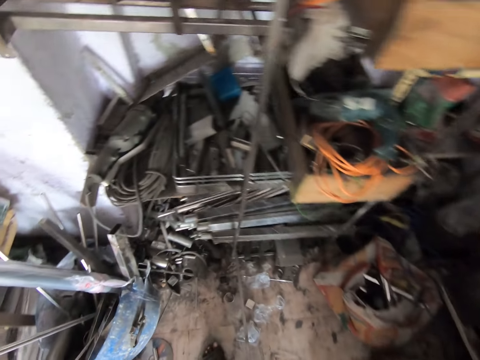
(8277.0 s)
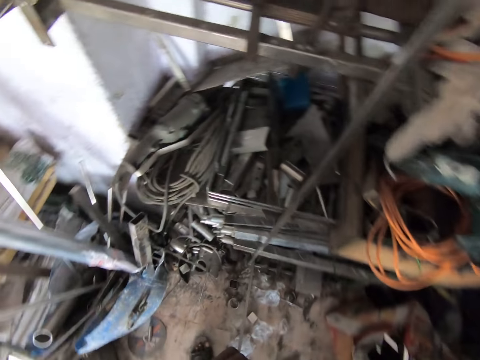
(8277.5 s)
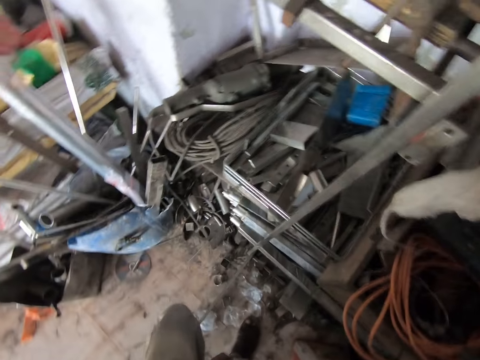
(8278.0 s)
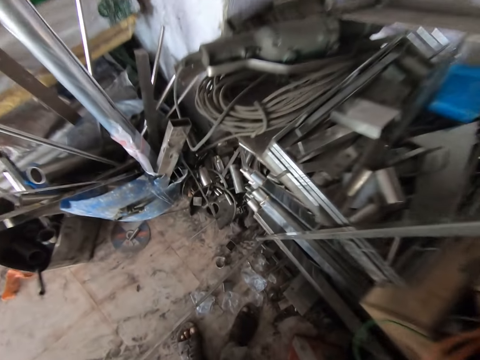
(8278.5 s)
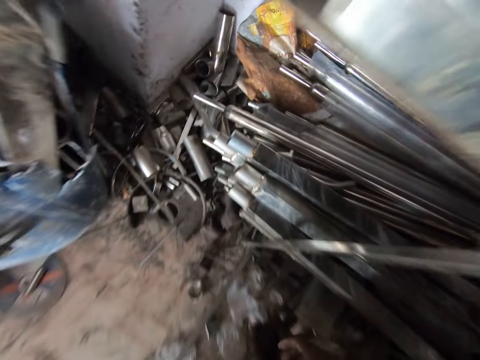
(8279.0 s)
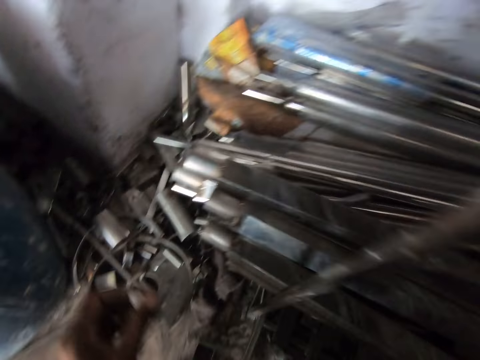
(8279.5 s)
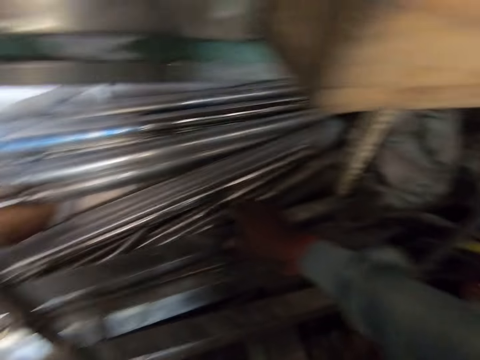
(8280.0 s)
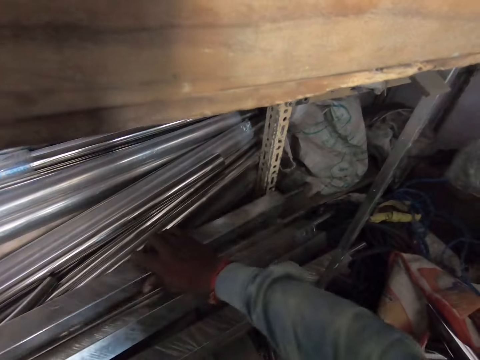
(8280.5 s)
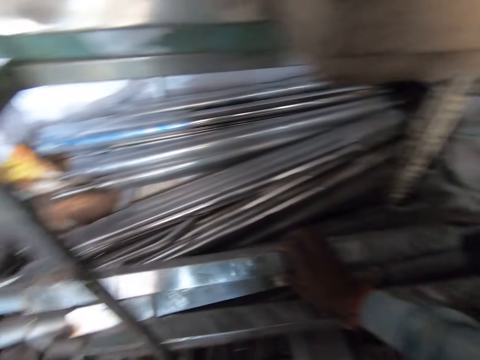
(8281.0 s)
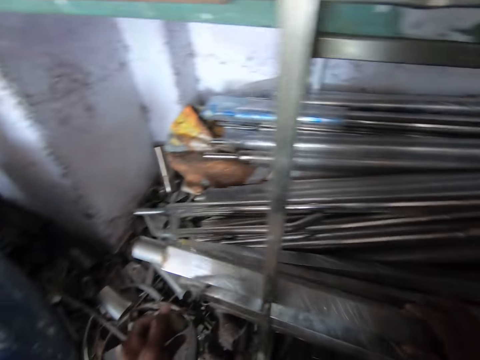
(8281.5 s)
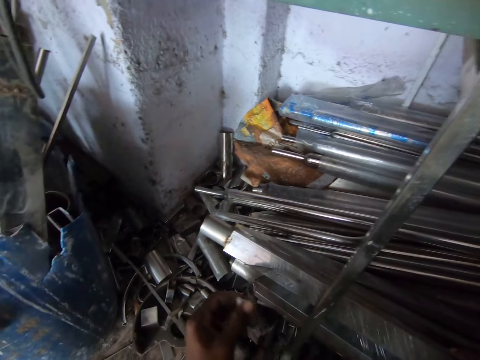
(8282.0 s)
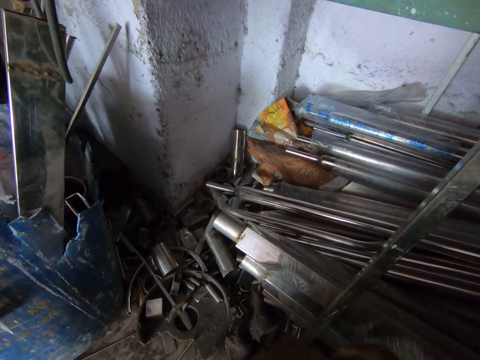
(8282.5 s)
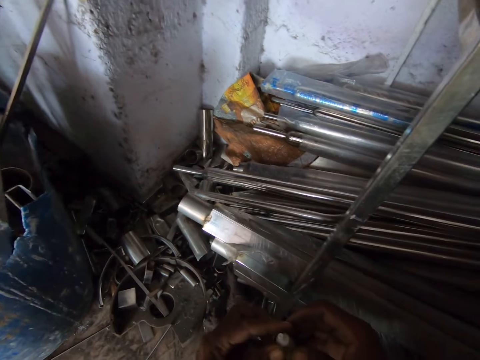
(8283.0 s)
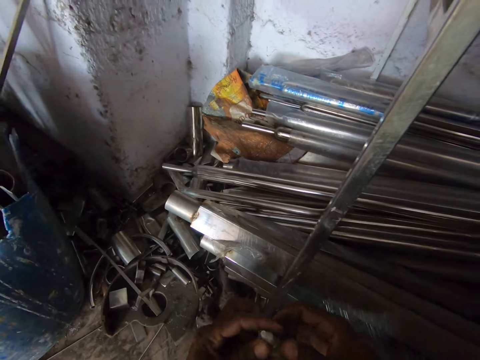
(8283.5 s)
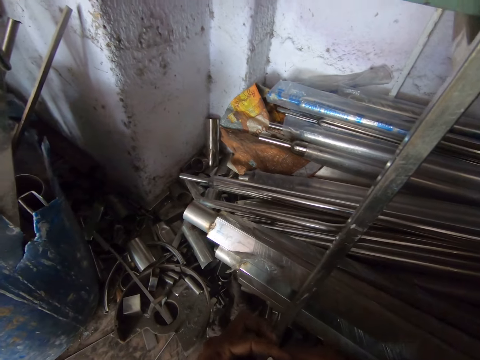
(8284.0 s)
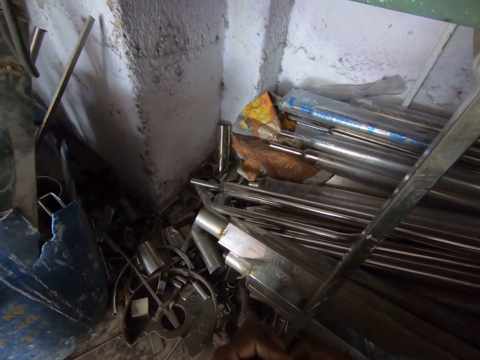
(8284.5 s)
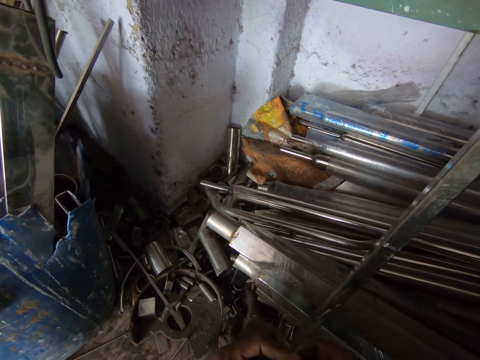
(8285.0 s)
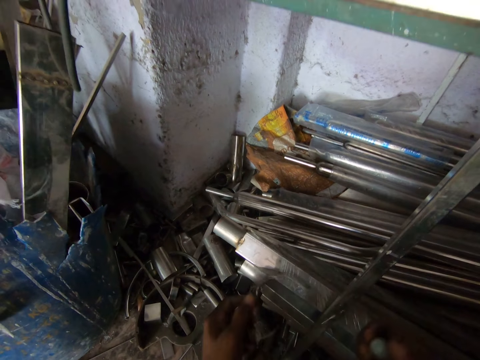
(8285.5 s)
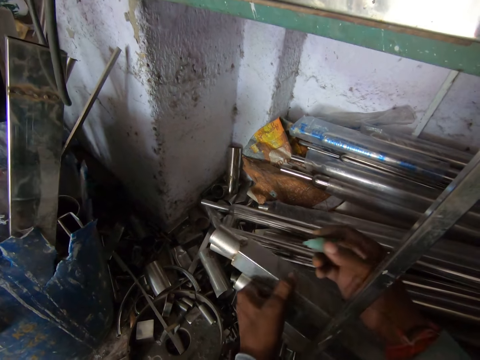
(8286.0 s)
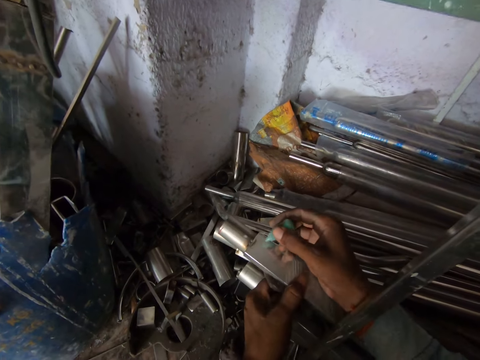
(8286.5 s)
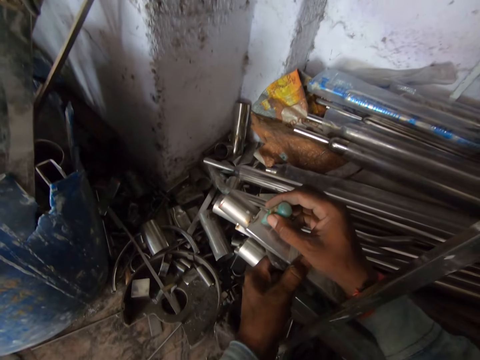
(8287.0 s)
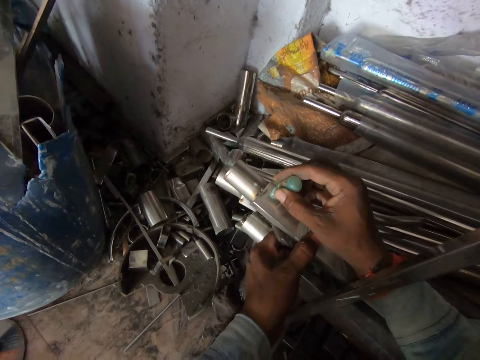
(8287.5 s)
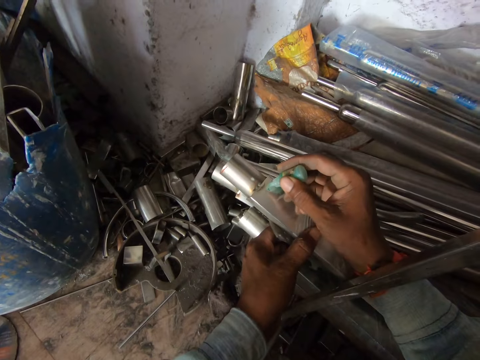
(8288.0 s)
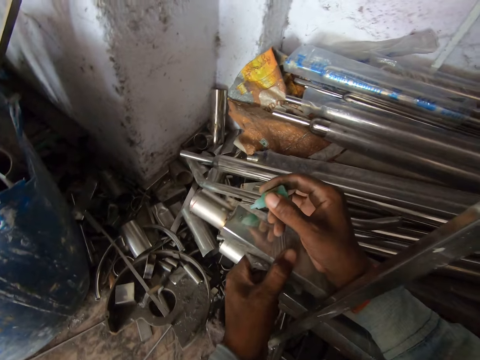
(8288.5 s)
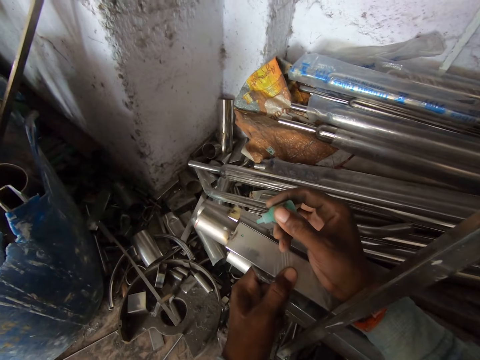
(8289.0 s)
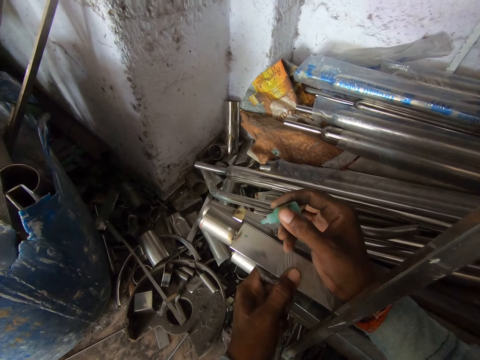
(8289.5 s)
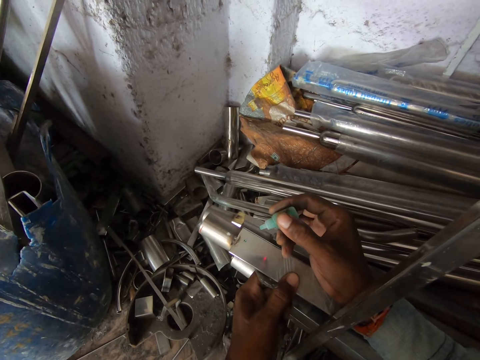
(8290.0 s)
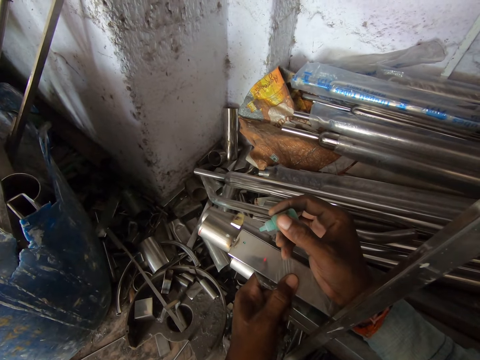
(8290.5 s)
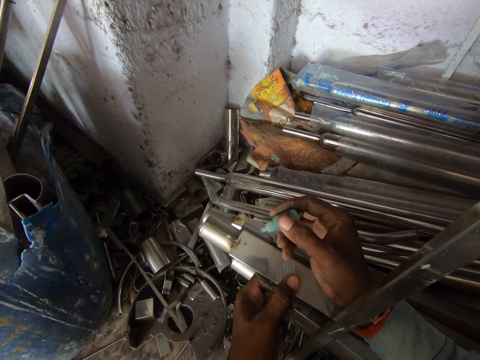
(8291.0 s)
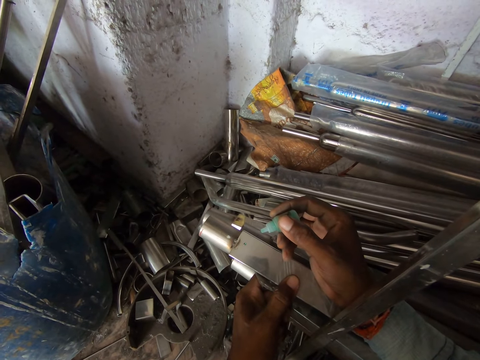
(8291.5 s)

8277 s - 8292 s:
The camera wearer moves an aluminum bar on a stack of aluminum bars with his right hand. He searches around metal bars. He holds the glue tube with both hands. He opens the glue tube with his left hand. He holds the aluminum bar with his left hand. He applies some glue from the glue tube on the aluminum bar with his right hand.

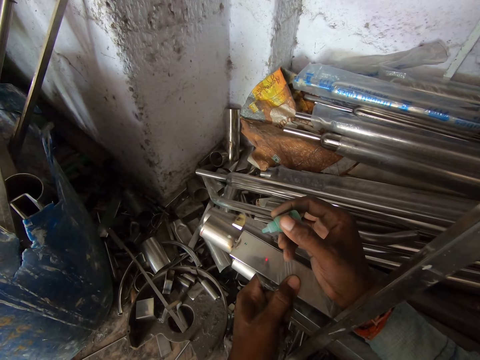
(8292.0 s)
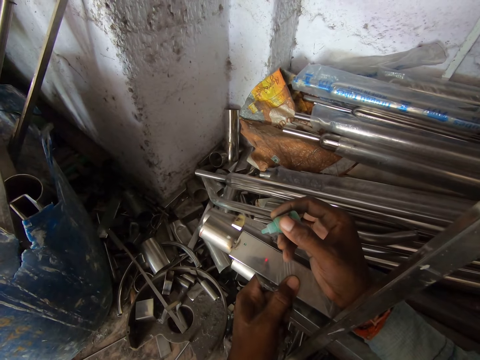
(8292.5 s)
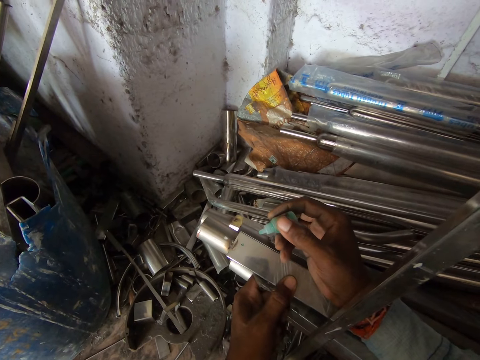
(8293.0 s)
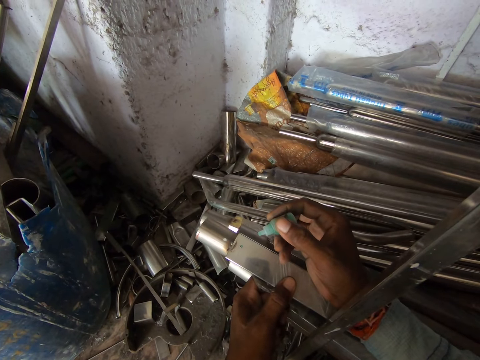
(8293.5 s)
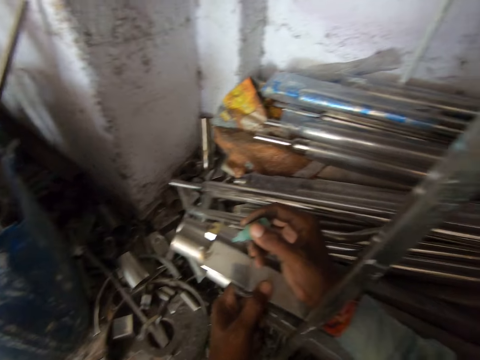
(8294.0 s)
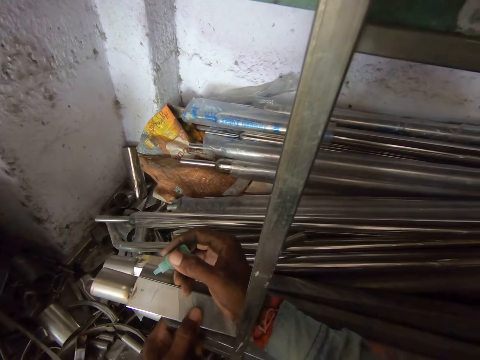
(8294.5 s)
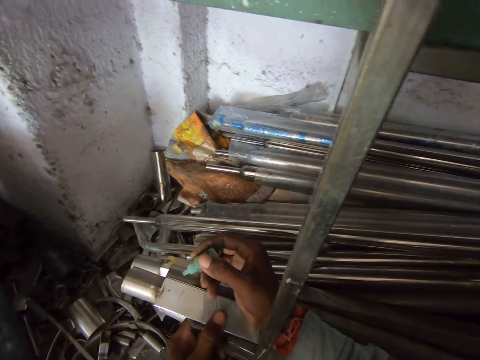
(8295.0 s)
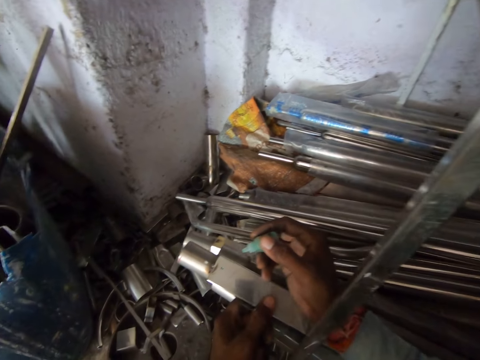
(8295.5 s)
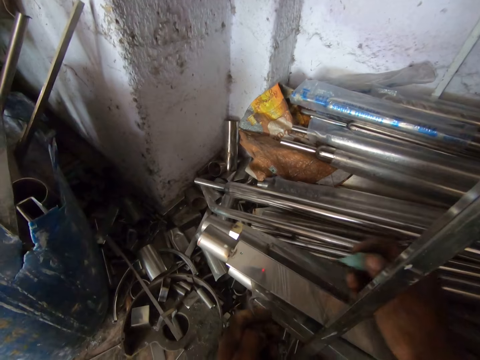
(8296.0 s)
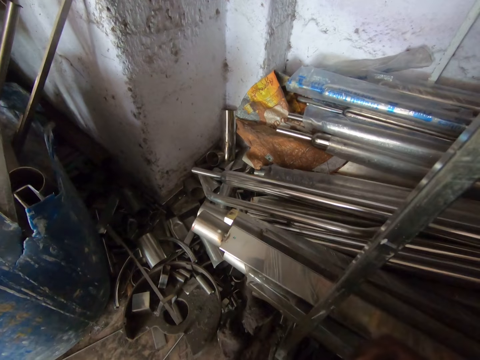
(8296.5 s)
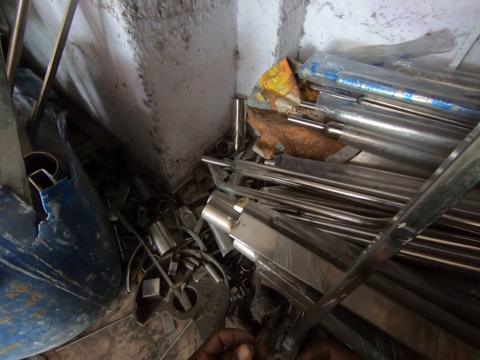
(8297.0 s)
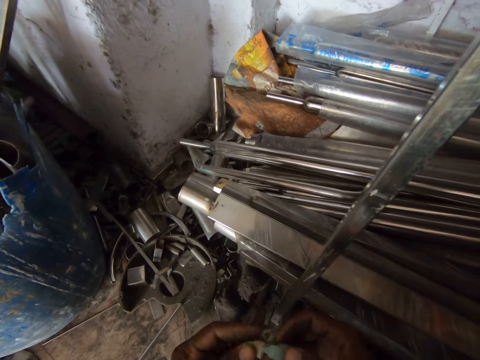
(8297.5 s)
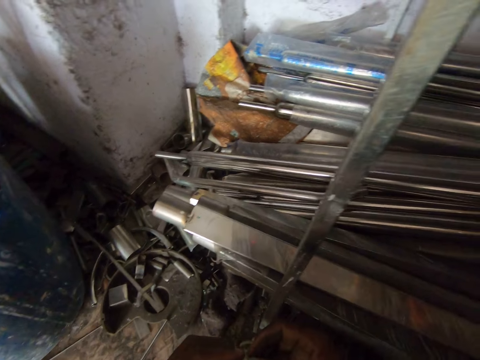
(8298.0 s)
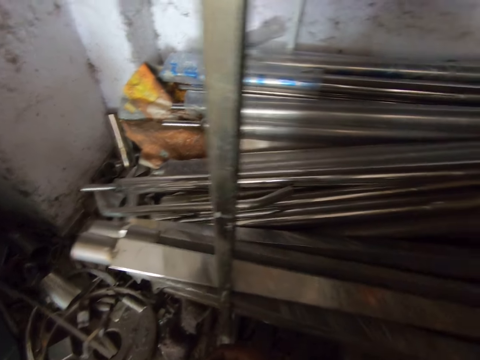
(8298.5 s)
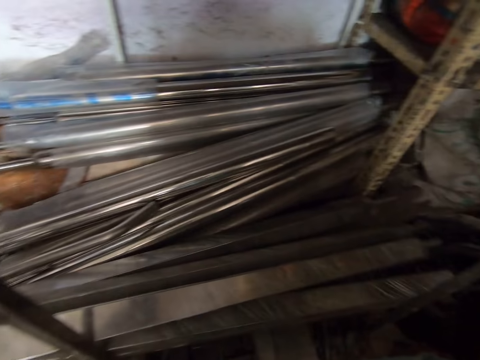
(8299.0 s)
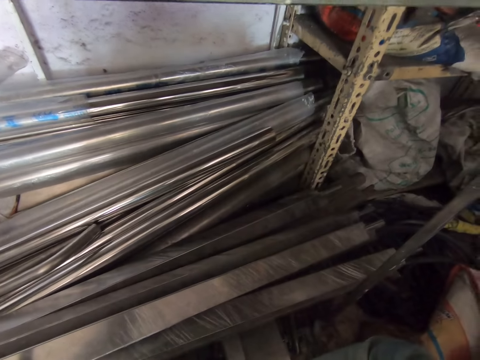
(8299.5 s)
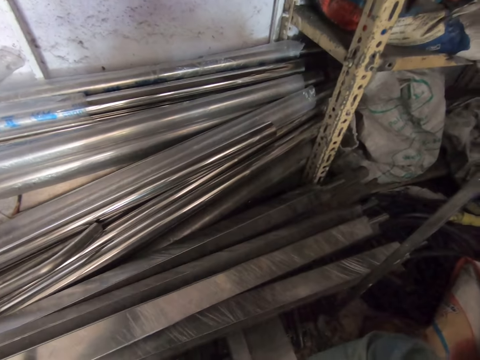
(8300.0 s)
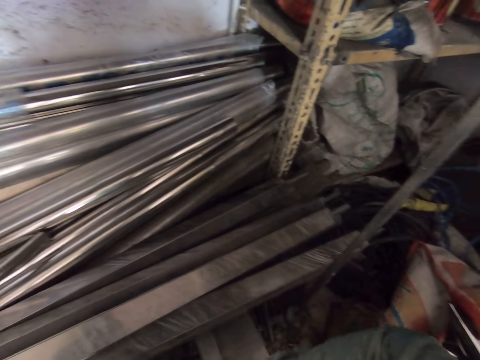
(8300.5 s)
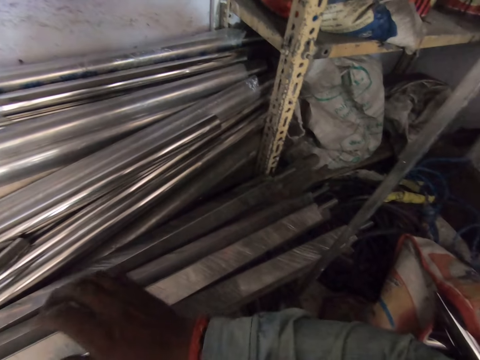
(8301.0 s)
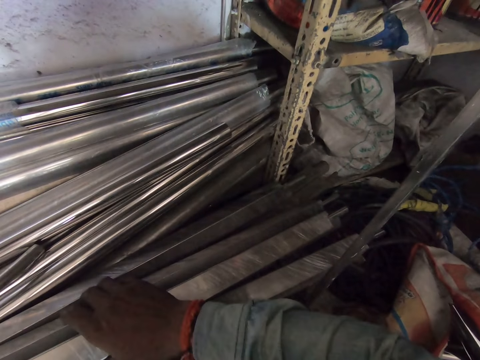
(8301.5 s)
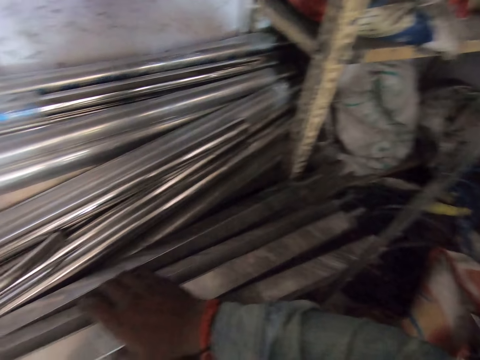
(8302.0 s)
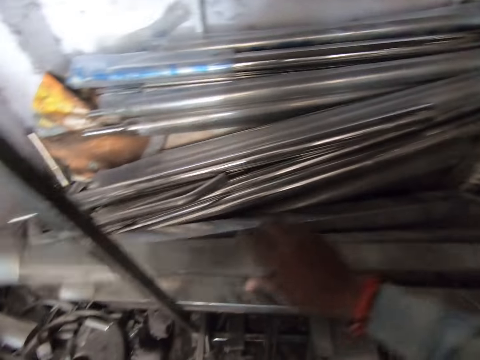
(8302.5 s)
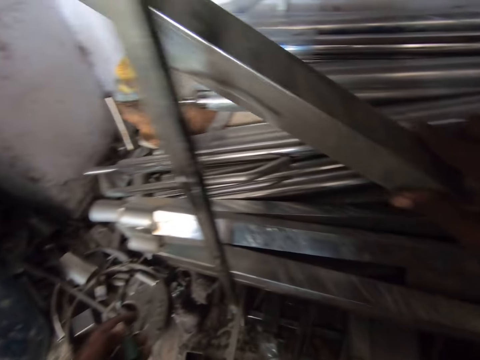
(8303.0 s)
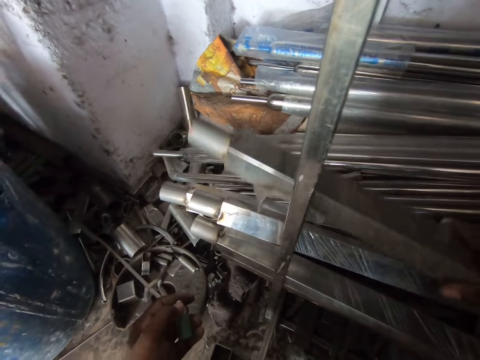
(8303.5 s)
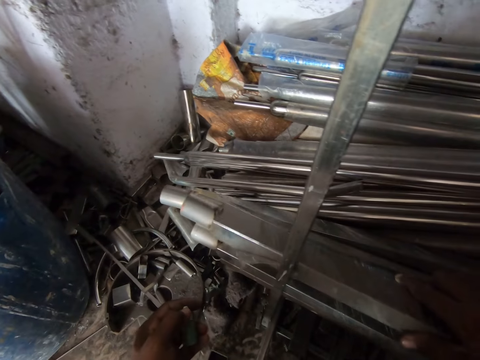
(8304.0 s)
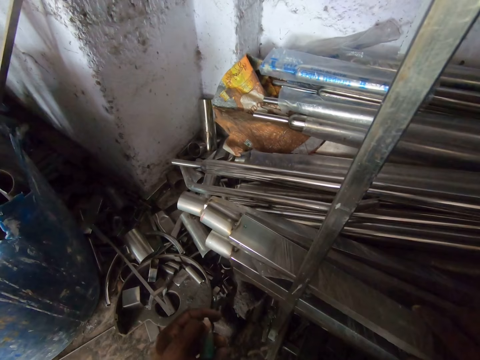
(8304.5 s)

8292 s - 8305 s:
The camera wearer covers the glue tube in his right hand with the cover in his left hand. He looks at the metal bar. He picks up the aluminum bar from the stack of aluminum bars with his right hand. He drops the aluminum bar on the stack of aluminum bars with his right hand.
